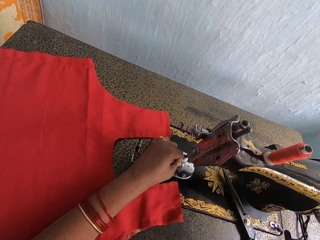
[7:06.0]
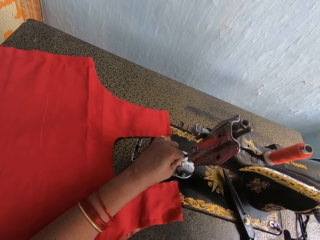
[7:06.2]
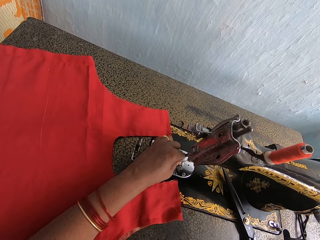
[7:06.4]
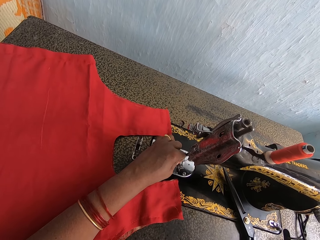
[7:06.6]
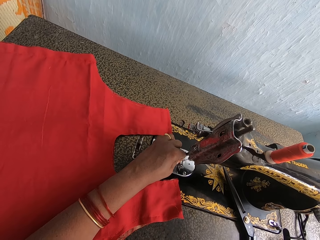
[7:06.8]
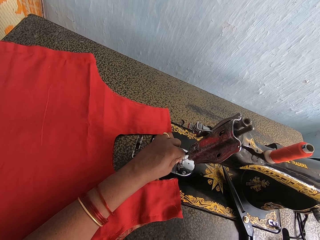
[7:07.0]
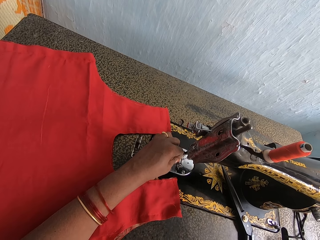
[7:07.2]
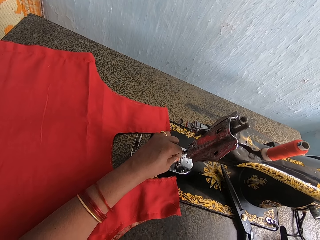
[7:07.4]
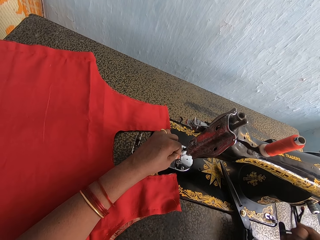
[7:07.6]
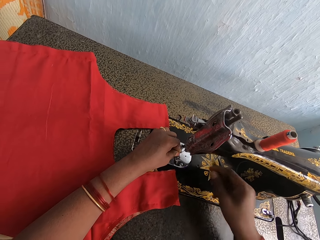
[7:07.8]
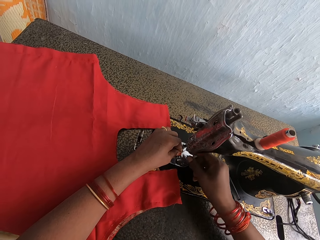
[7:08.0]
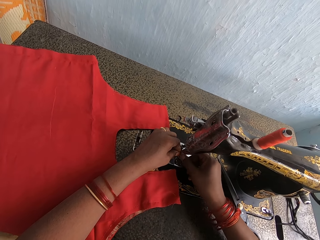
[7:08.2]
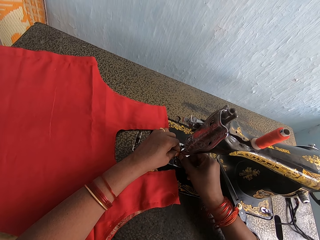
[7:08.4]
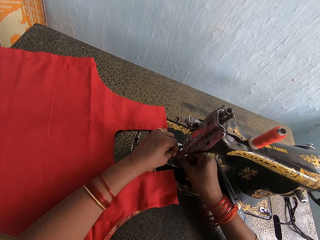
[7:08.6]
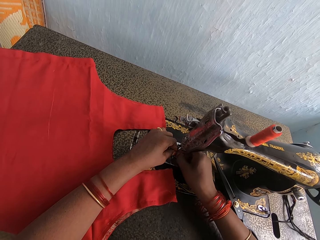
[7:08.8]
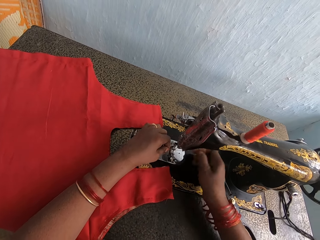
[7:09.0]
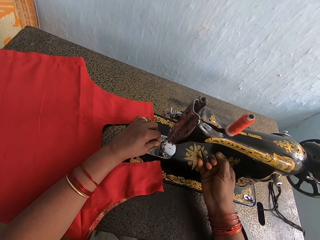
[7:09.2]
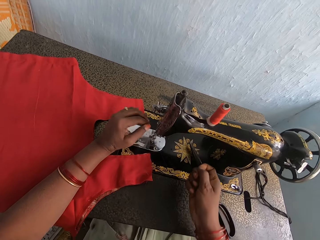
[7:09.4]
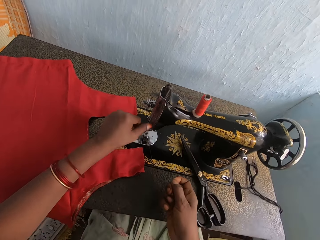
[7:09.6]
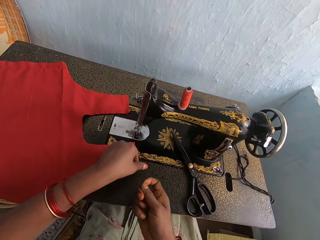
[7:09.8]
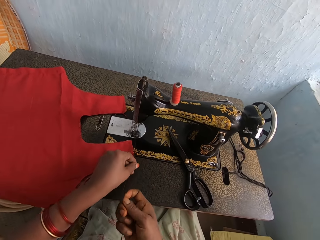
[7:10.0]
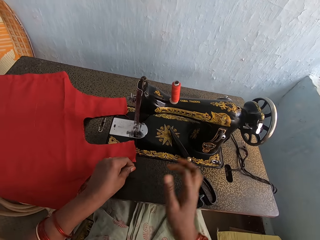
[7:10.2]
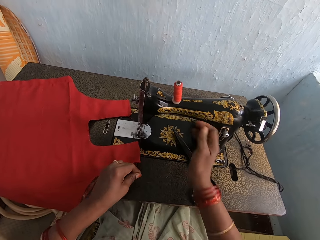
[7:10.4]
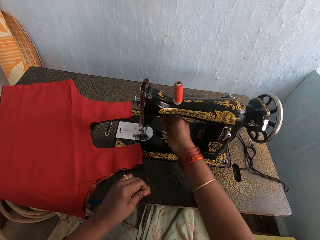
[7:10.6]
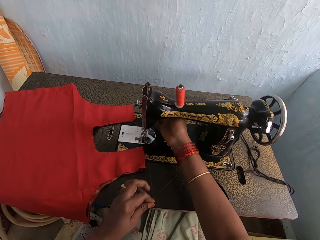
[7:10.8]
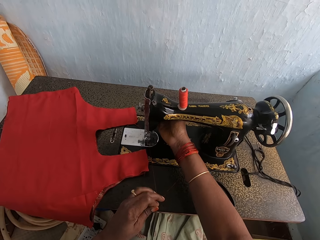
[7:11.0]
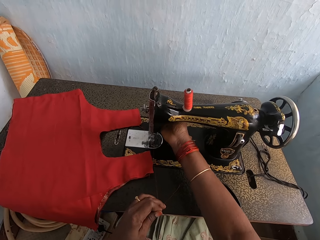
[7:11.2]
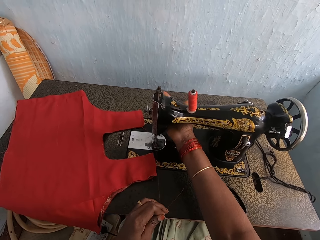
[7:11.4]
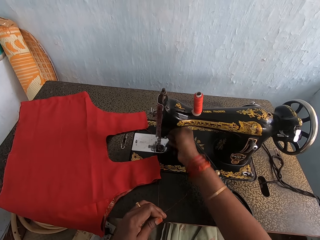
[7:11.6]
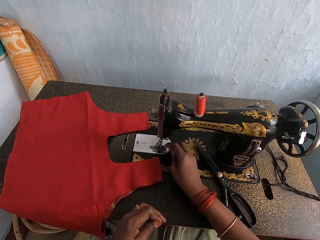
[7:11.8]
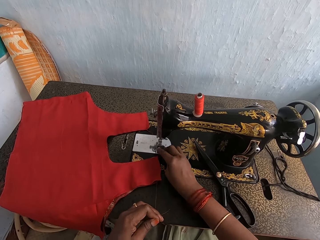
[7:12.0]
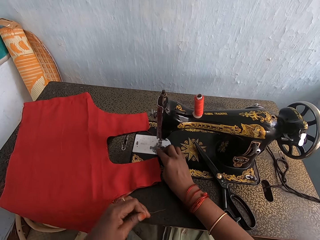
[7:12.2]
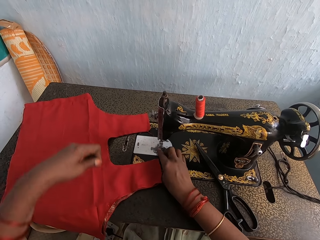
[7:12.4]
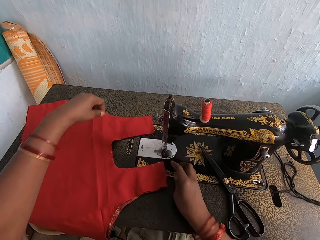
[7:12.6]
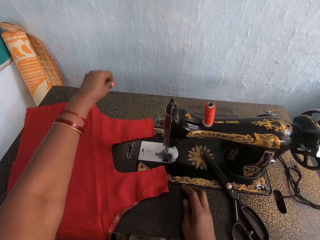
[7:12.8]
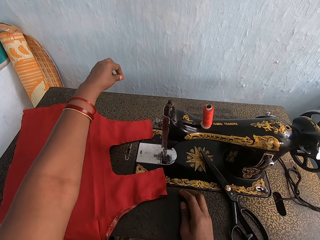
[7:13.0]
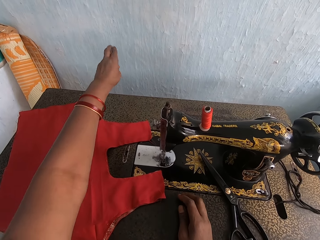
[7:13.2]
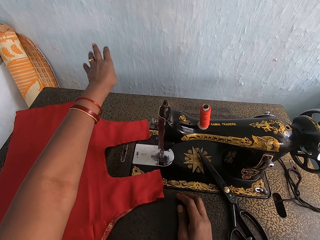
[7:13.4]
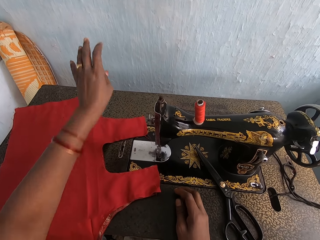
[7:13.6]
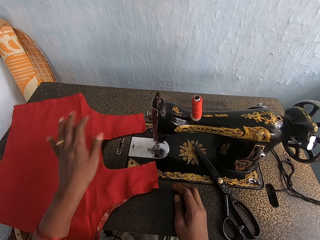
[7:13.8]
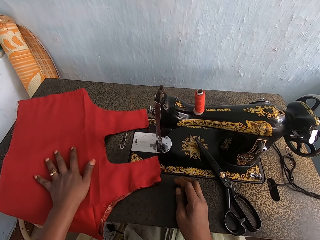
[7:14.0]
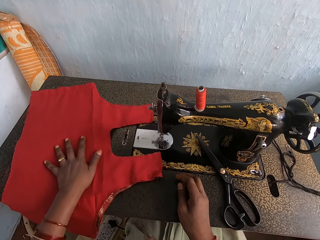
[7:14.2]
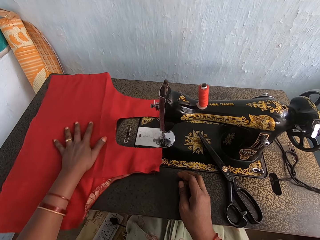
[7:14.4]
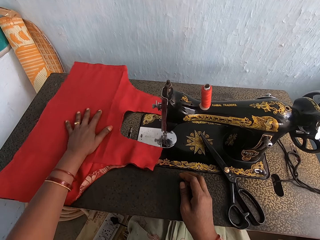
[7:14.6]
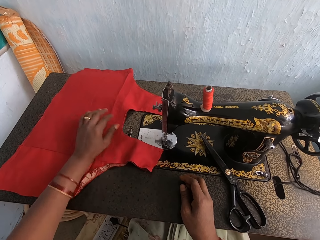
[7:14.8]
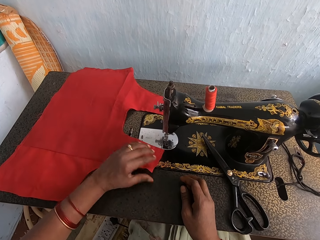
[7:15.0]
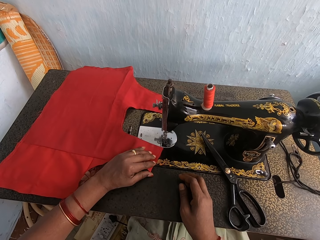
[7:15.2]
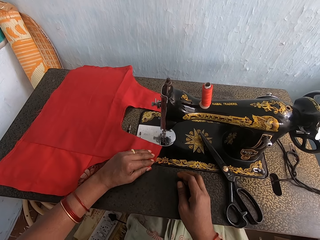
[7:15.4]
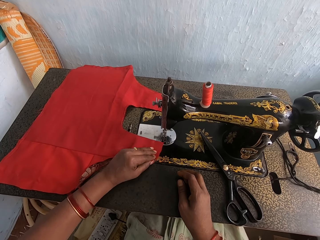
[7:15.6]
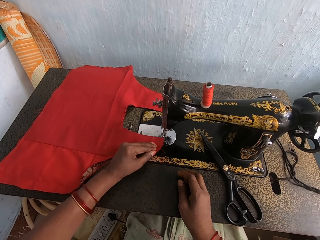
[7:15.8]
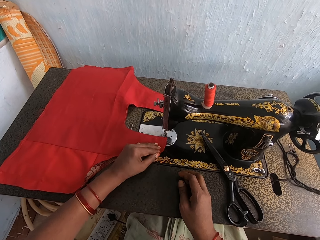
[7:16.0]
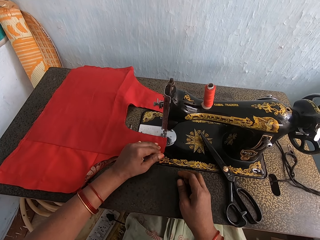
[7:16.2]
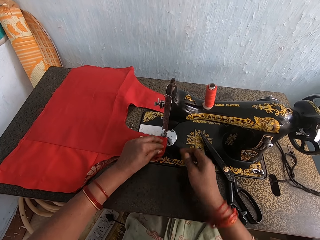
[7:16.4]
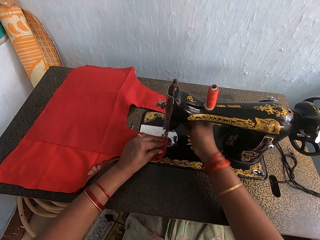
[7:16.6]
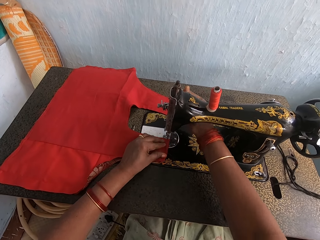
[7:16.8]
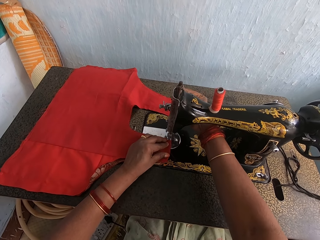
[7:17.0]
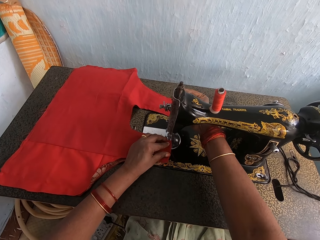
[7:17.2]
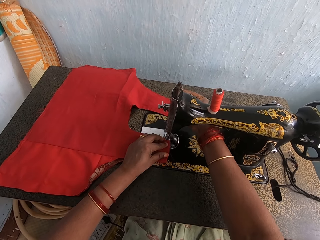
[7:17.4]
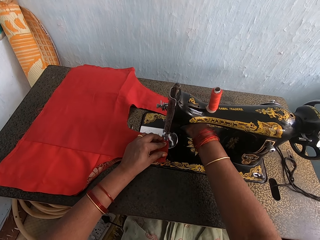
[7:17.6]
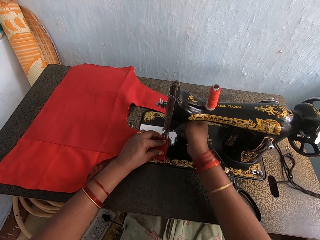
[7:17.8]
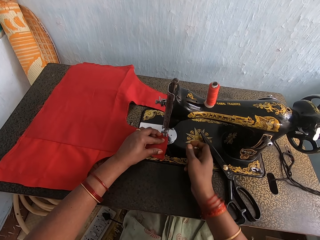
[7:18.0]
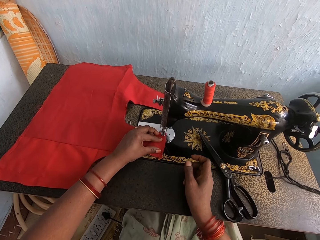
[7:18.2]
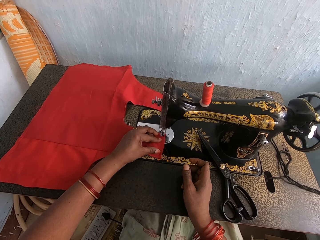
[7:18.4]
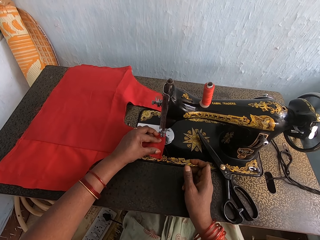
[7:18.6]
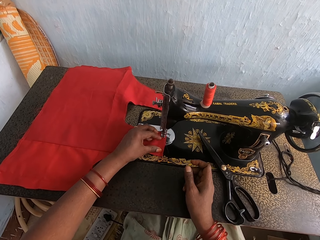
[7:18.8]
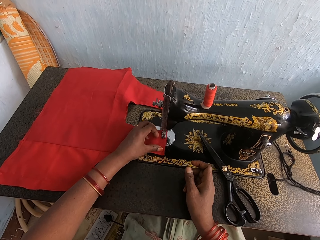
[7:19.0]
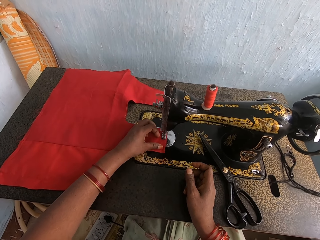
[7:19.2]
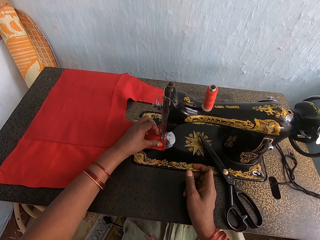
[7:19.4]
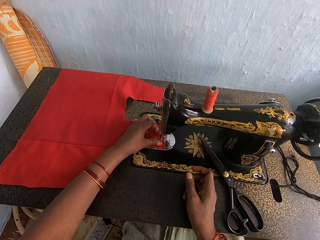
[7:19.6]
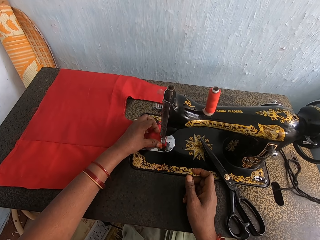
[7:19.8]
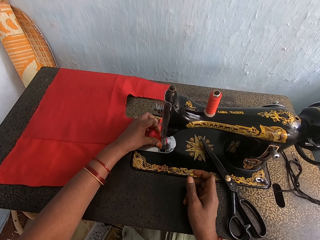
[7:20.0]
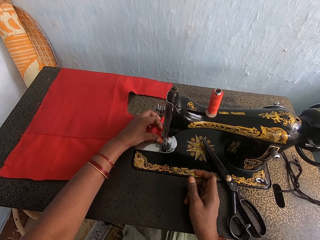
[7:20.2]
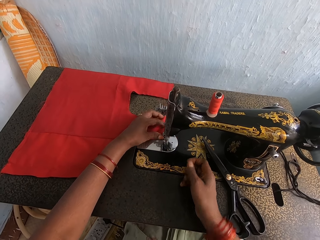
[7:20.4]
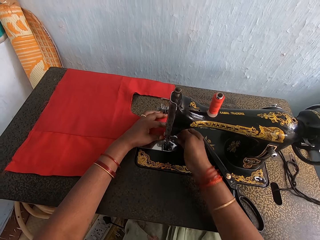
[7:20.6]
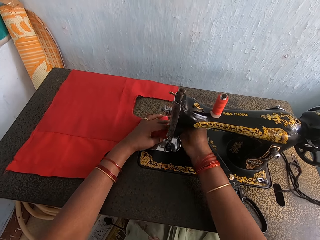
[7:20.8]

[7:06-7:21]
The camera wearer places the thread on the sewing machine. They place the thread on the sewing machine with both hands. They pull the thread with both hands. They stretch the thread. They adjust the machine presser bar lifter. They operate the sewing machine with the right hand. They touch the machine needle area. They pull the thread with the left hand. They drop the cut thread piece on the floor. They push the cloth with the left hand. They position the cloth on the floor. They hold the cloth with the left hand. They adjust the machine presser bar lifter. They operate the sewing machine with the right hand. They sew the cloth with the sewing machine.

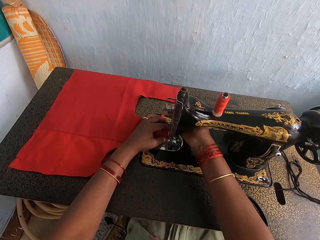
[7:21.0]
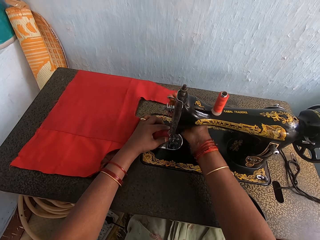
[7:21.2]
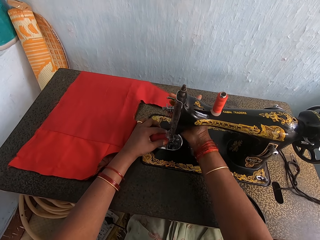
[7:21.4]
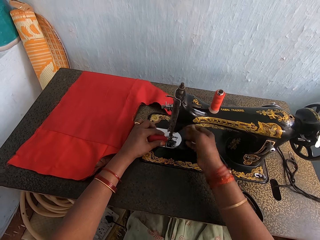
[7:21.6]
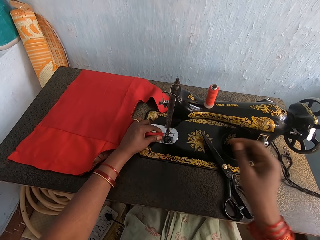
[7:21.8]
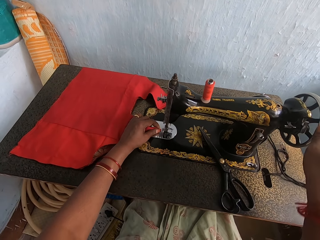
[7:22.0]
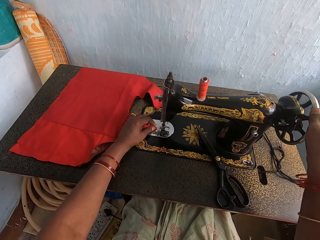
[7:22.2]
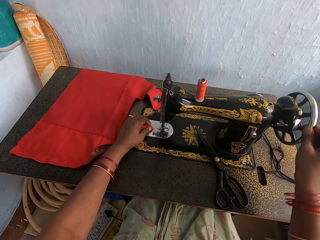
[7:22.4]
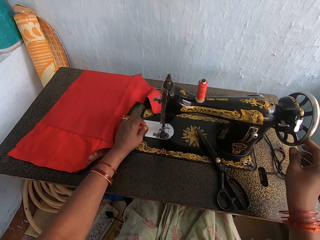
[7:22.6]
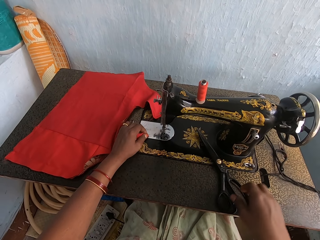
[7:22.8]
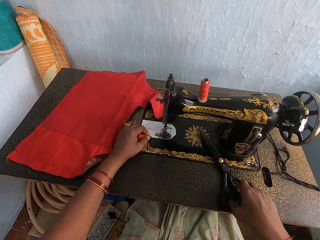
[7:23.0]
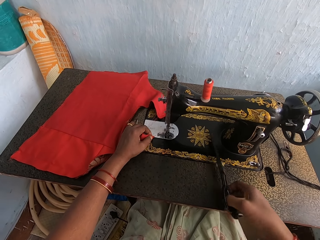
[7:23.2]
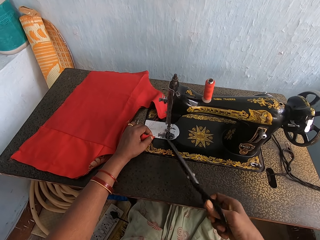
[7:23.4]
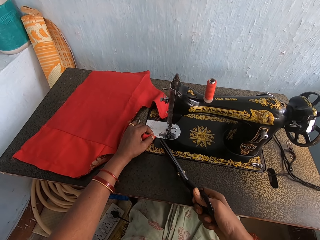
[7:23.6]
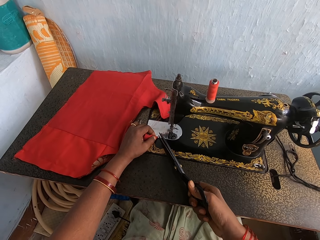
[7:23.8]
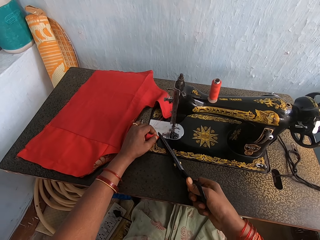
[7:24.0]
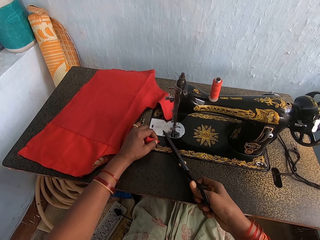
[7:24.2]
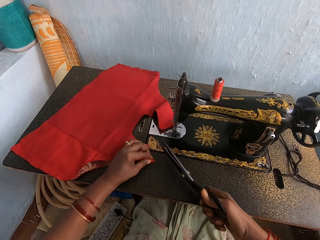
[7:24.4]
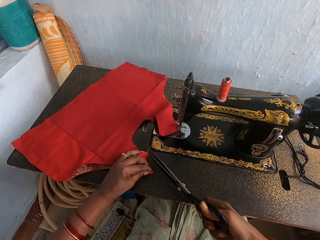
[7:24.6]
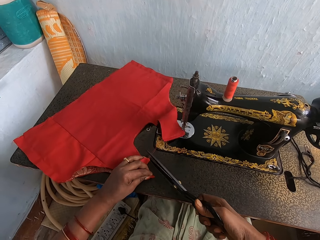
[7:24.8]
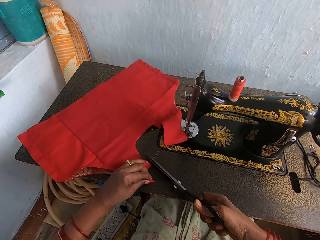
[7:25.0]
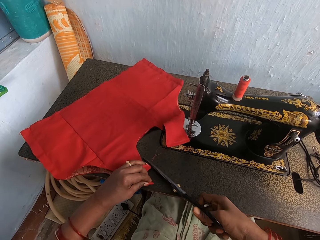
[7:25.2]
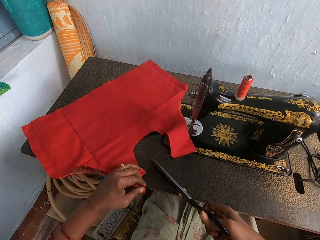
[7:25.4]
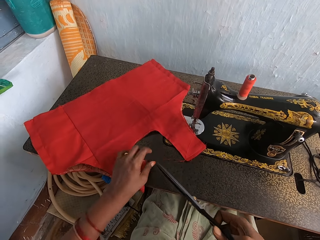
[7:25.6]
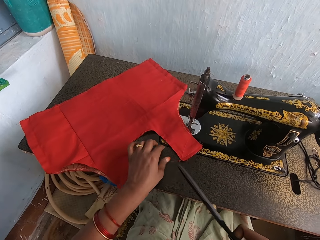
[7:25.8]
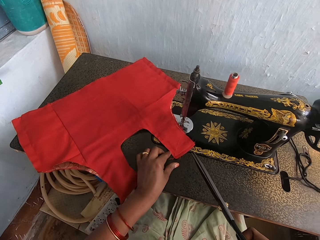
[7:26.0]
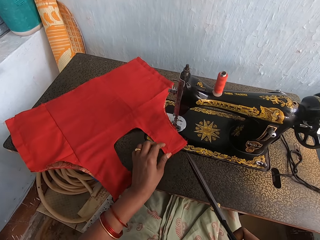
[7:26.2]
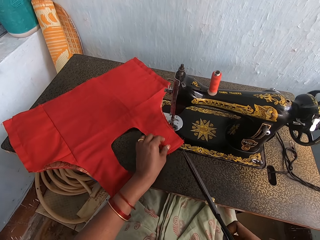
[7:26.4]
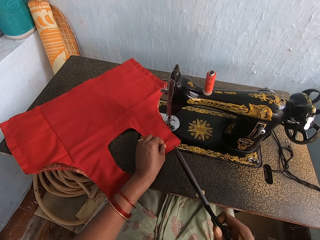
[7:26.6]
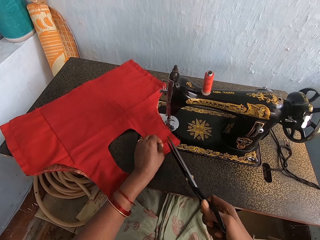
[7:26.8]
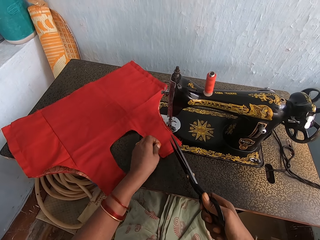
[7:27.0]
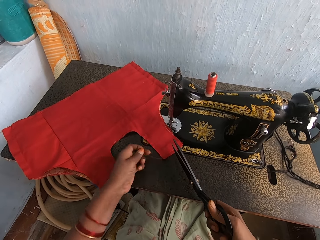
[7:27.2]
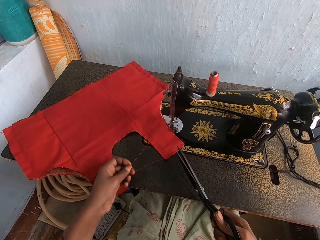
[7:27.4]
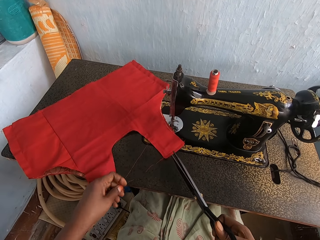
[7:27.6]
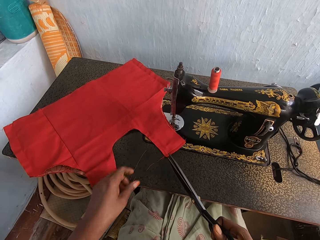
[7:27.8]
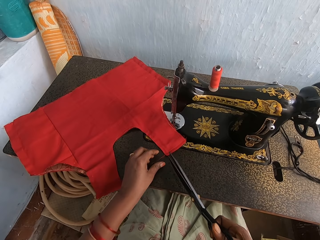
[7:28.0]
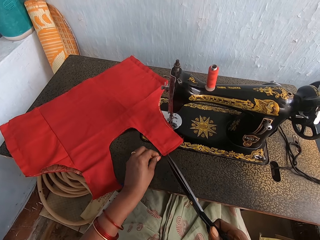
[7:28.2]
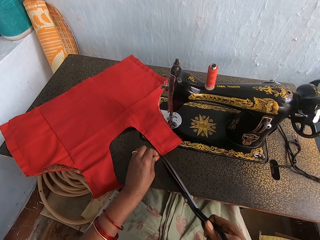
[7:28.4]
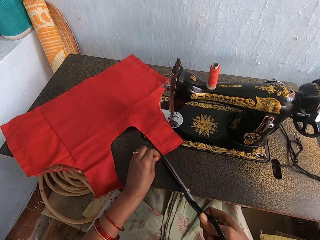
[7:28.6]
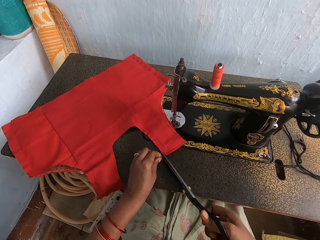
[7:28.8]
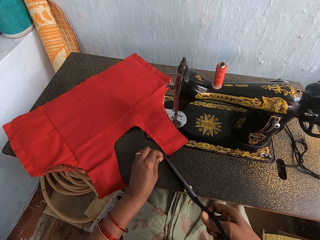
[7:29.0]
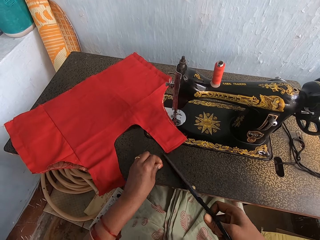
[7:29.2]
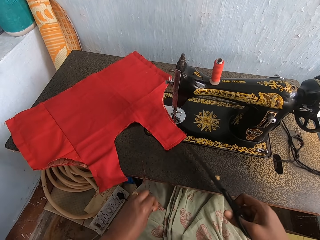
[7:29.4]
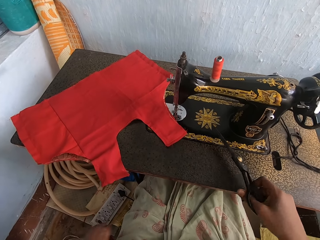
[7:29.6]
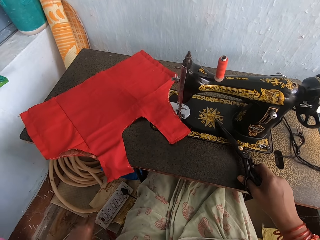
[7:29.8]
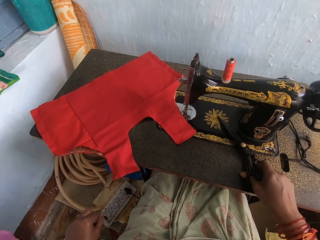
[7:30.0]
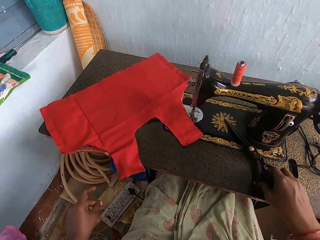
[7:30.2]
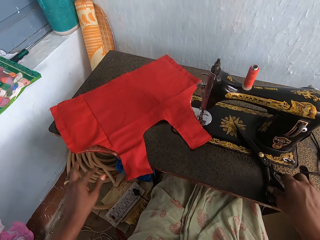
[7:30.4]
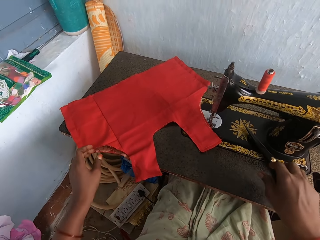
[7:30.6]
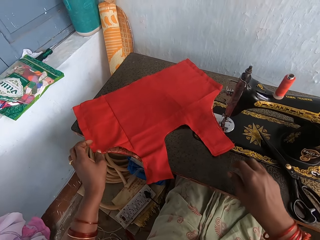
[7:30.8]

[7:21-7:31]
The camera wearer adjusts the machine presser bar lifter. They operate the sewing machine with the right hand. They turn the machine balance wheel. They pick up the scissors on the table with the right hand. They cut the threads on the cloth with the scissors. They pull the thread with the left hand. They cut the thread with the scissors. They drop the scissors on the table. They shake the cut threads from the hand.
